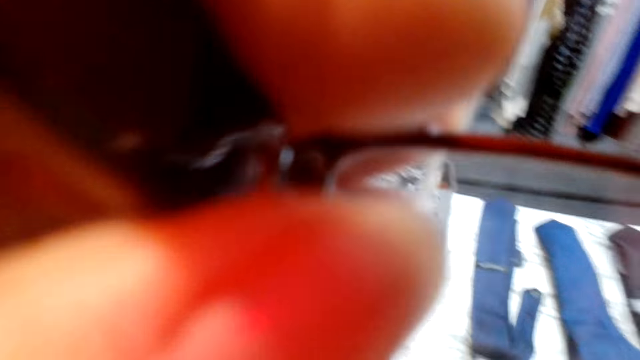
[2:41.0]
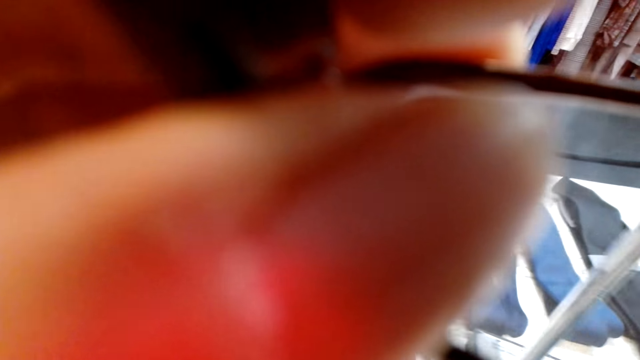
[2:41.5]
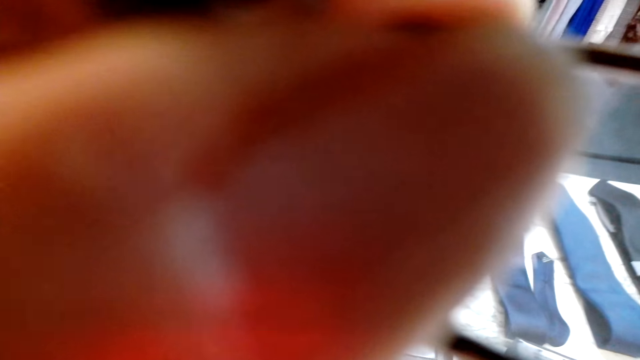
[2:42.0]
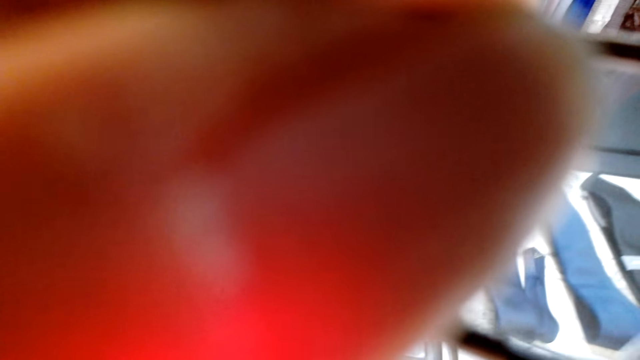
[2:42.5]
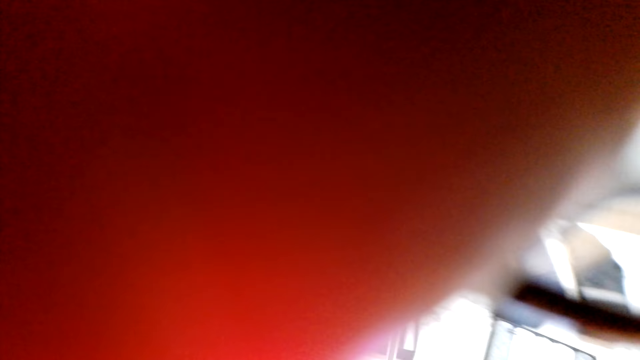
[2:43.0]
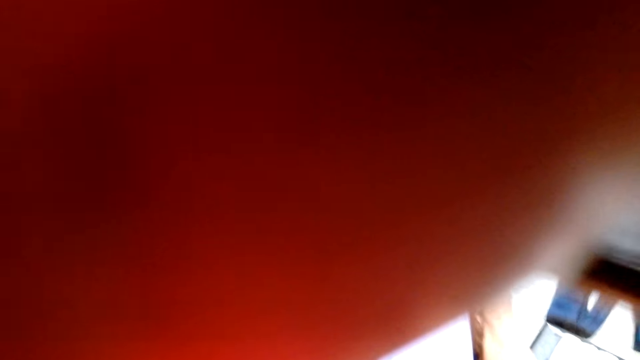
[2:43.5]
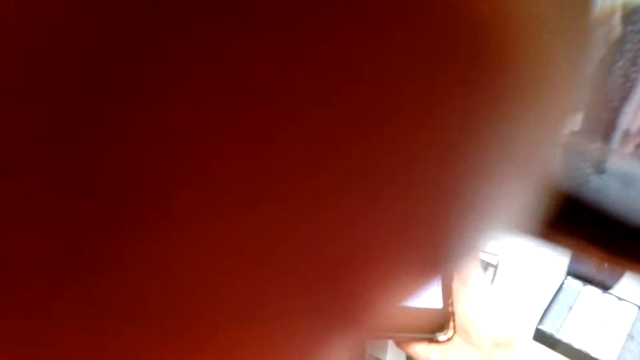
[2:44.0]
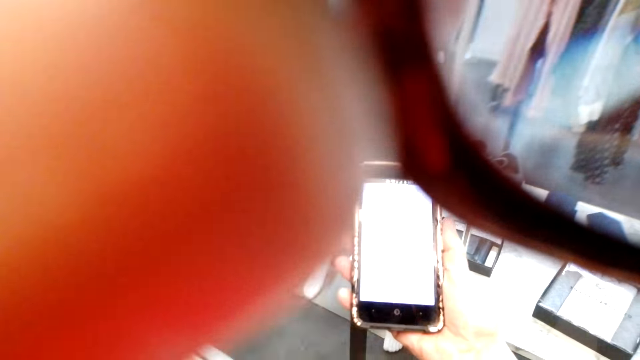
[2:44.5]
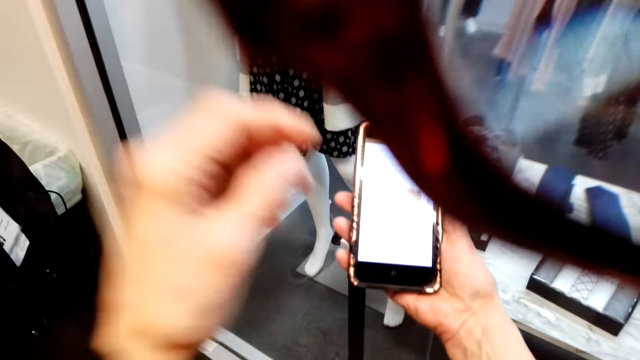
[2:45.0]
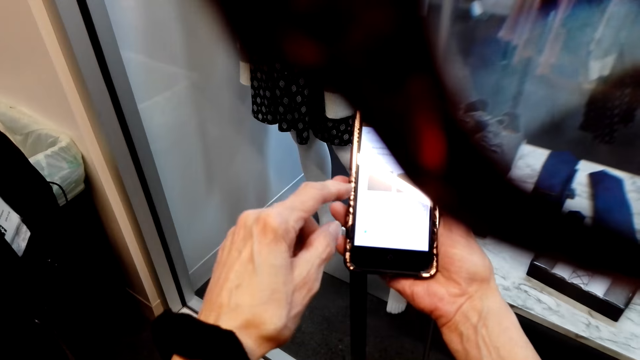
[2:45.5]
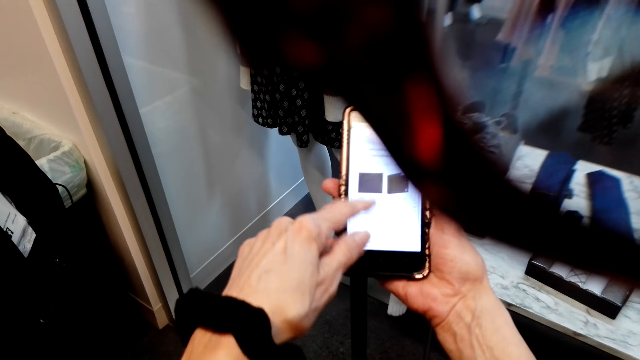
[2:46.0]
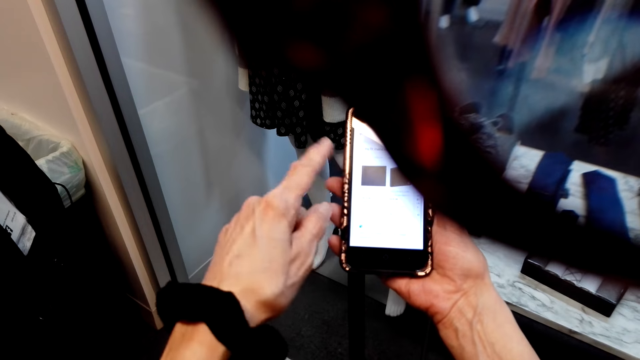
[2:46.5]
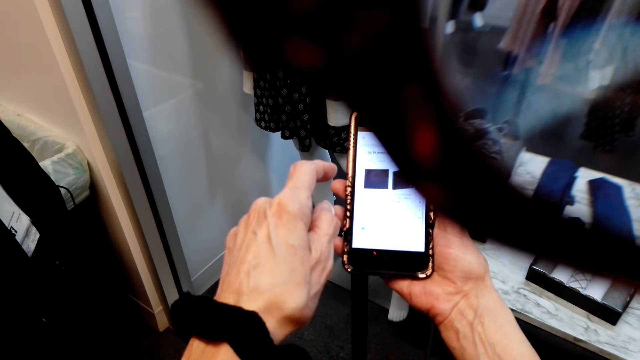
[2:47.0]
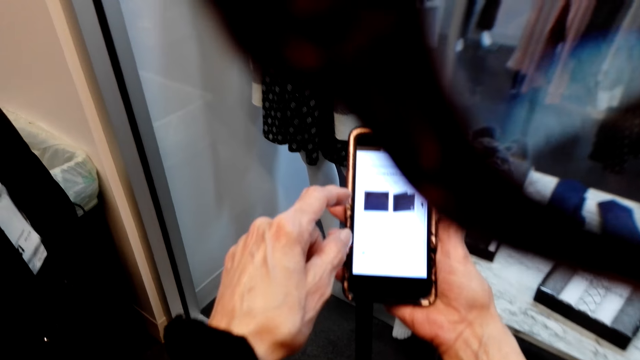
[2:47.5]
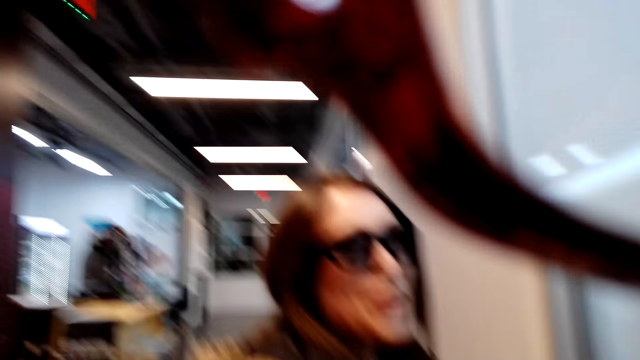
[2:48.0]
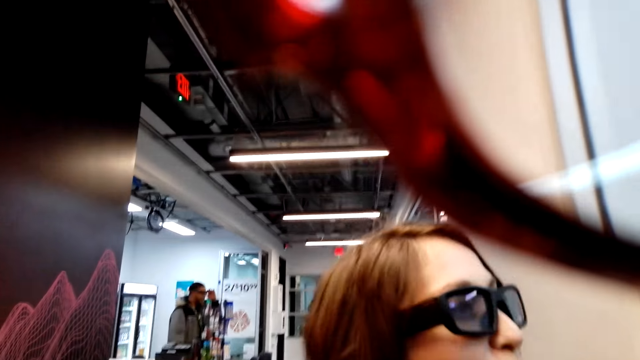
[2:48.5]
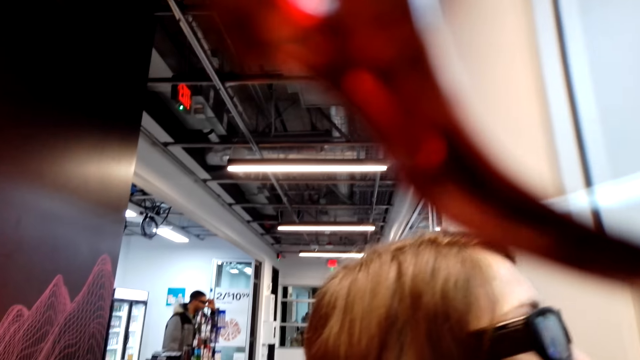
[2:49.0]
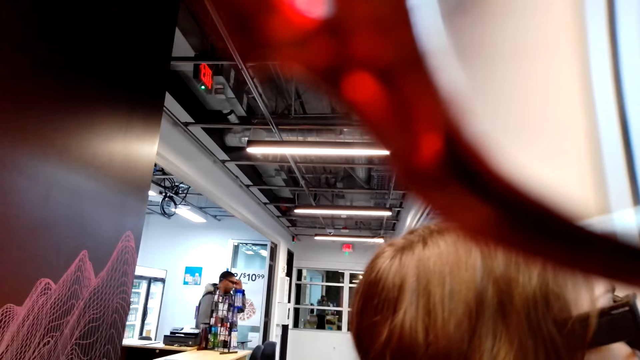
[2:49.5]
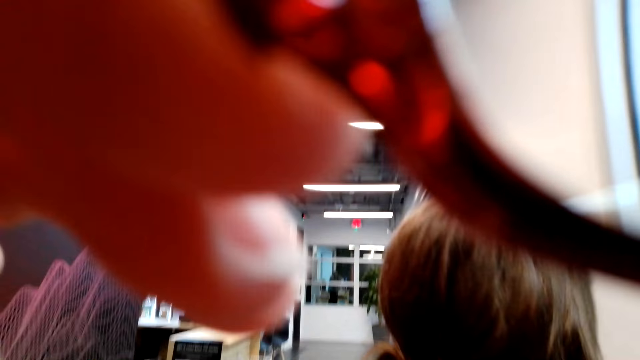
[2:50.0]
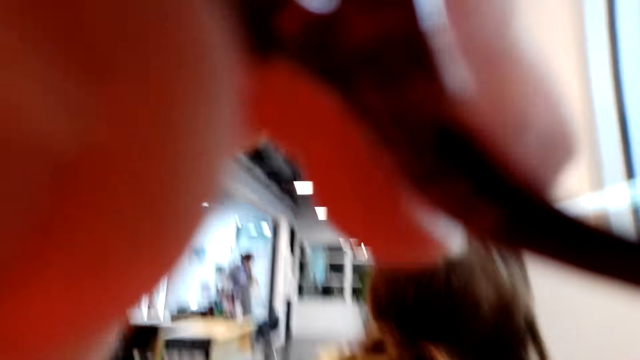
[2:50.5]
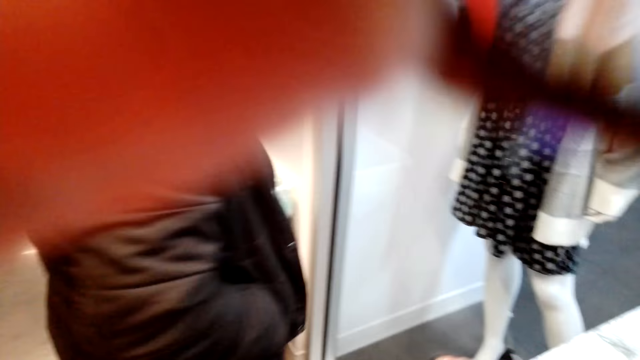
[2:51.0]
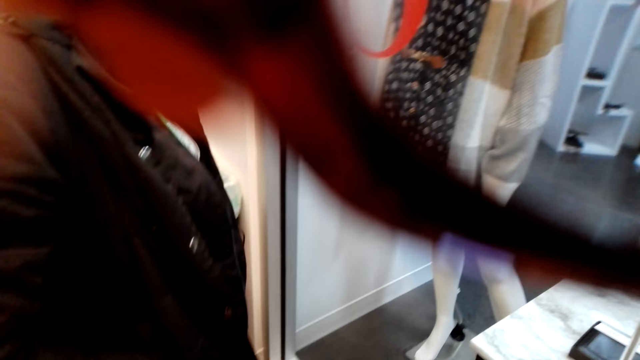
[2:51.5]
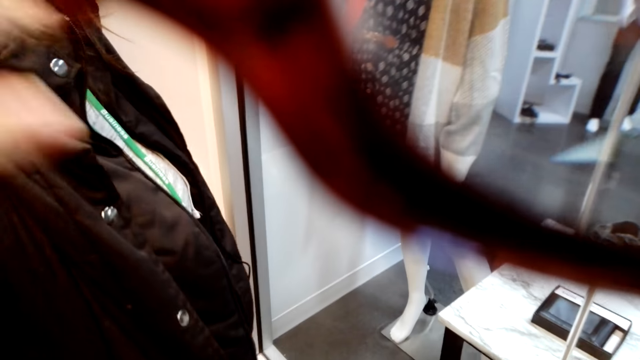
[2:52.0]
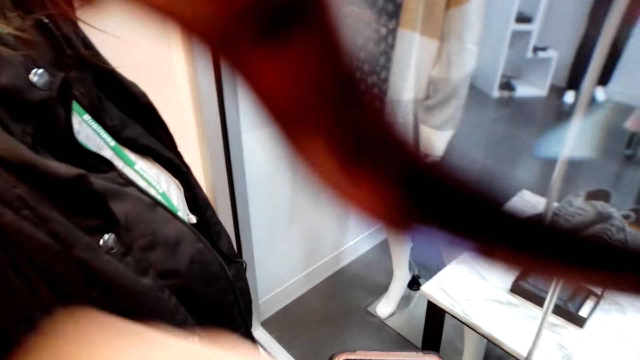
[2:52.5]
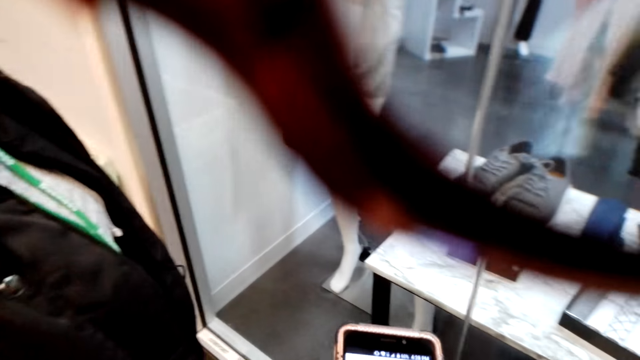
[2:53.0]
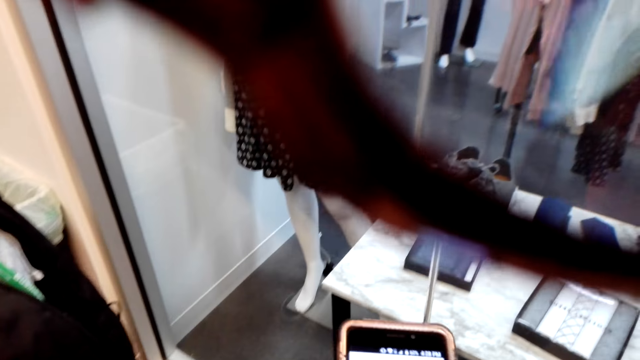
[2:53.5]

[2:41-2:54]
The camera wearer scrolls through the phone. They talk to a lady. They look around. They hold sunglasses.

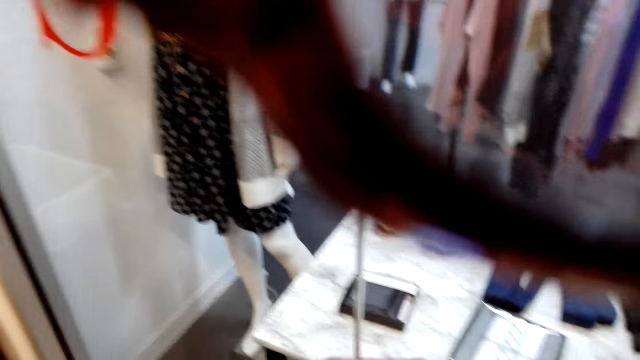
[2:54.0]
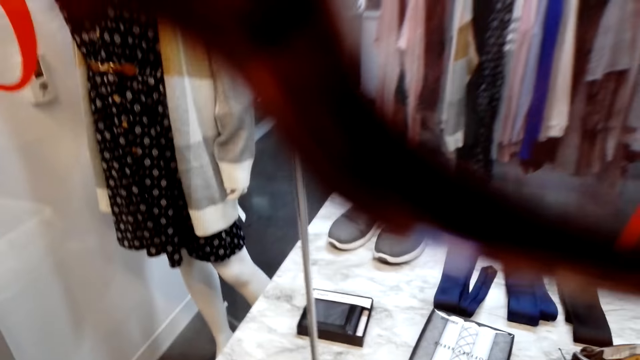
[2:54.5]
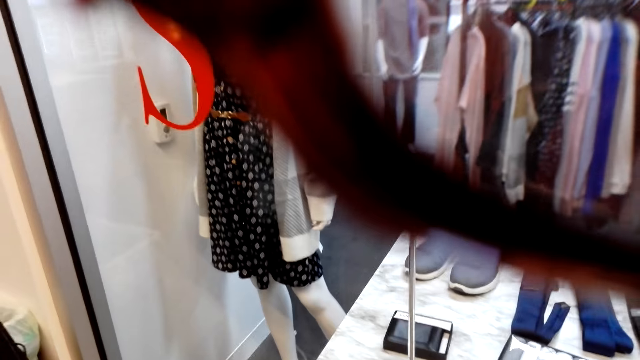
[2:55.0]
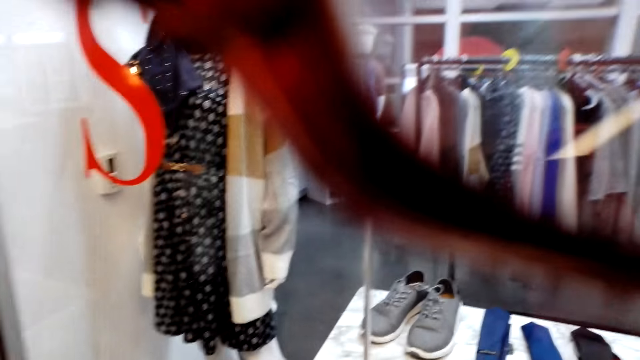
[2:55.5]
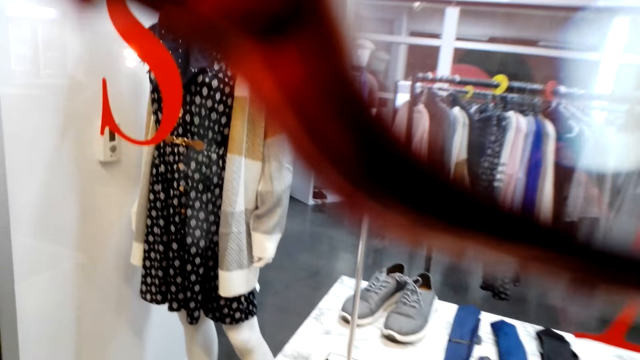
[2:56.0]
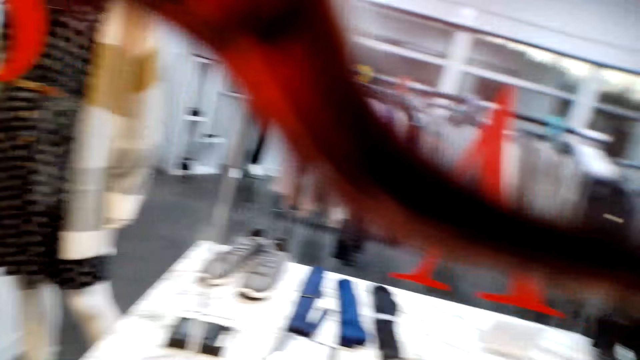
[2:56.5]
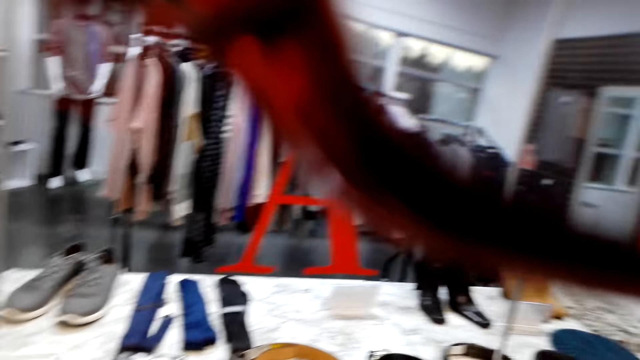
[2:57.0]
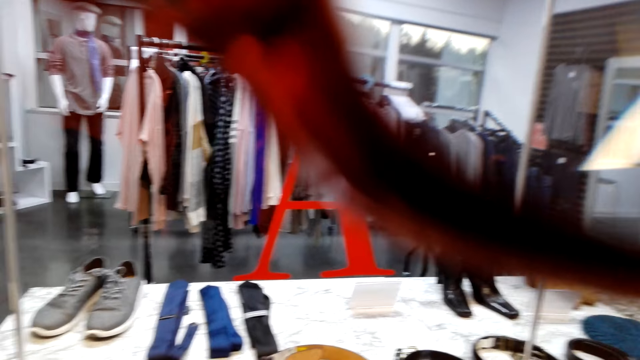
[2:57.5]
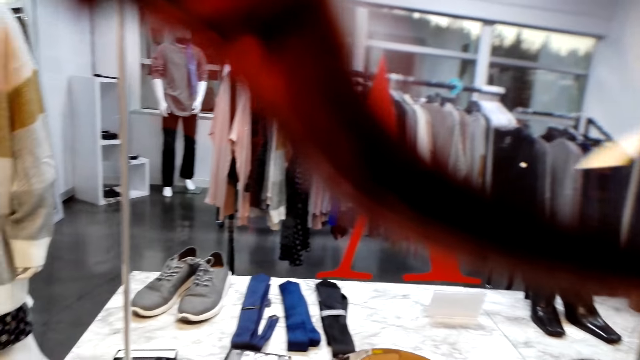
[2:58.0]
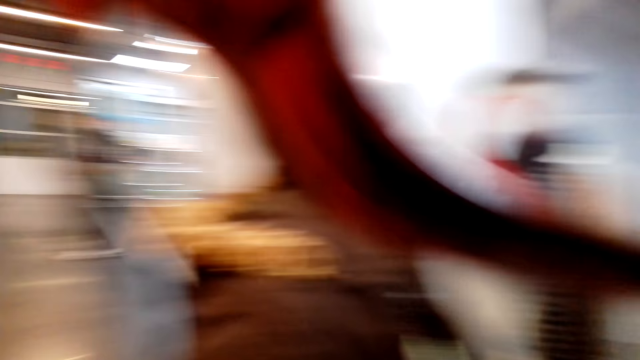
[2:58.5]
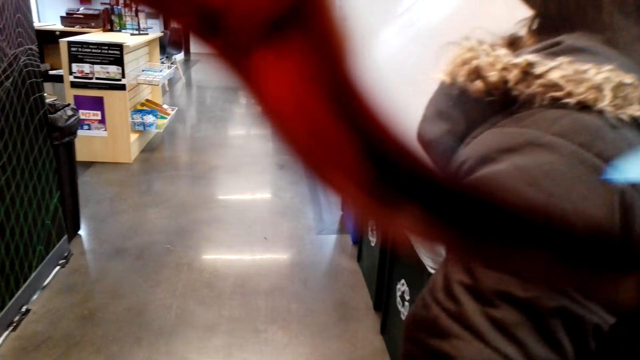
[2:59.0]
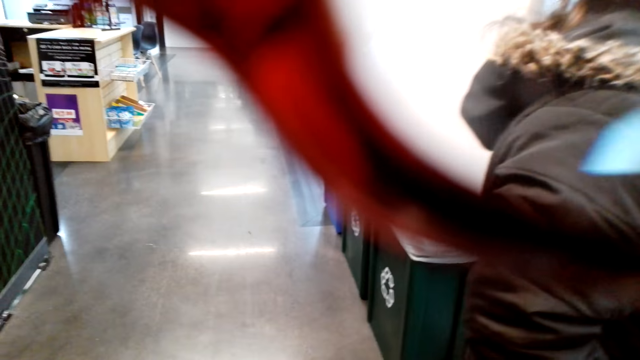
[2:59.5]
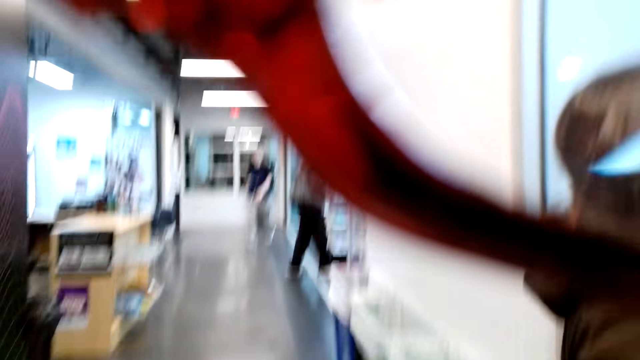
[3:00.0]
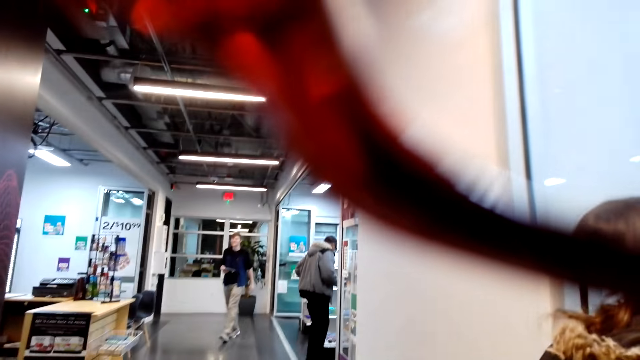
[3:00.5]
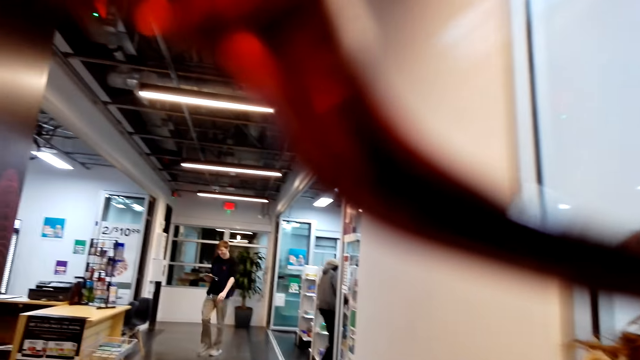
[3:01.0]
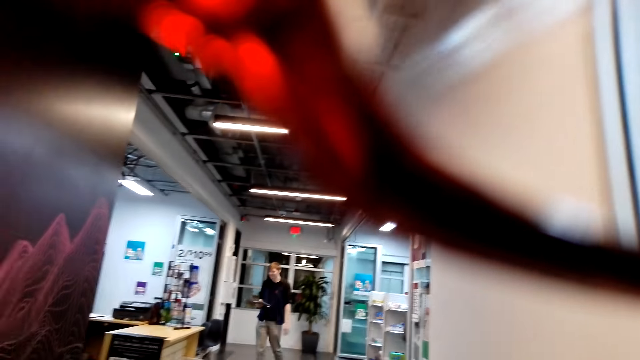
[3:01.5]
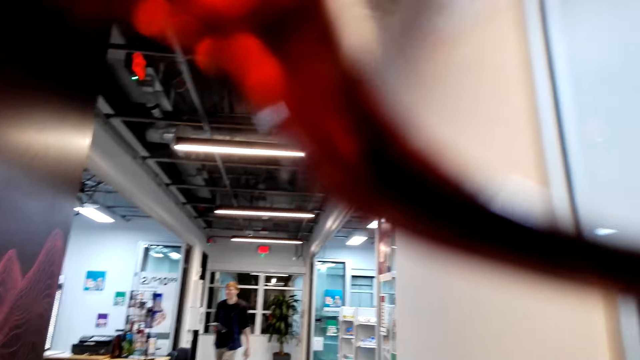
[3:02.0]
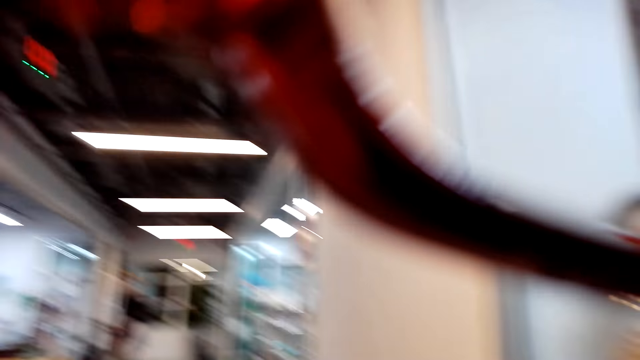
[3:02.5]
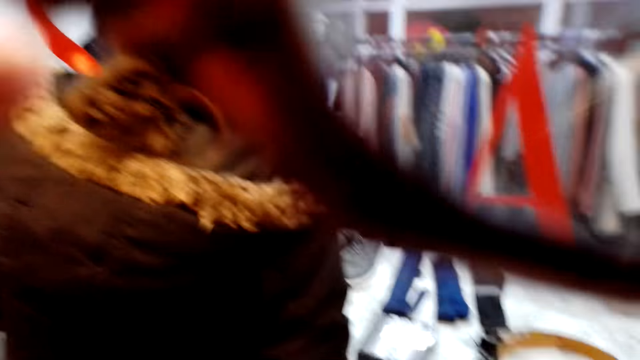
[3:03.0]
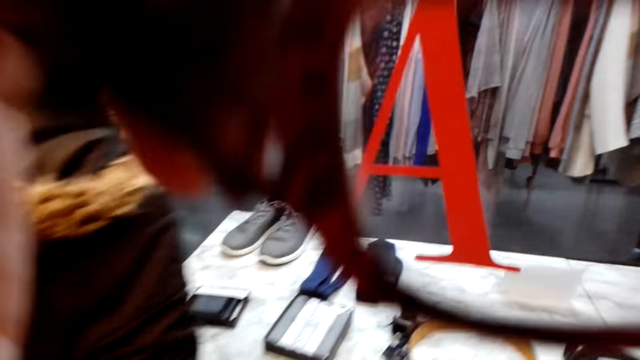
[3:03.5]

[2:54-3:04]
The camera wearer scrolls the phone. They converse with a woman. They look around.
